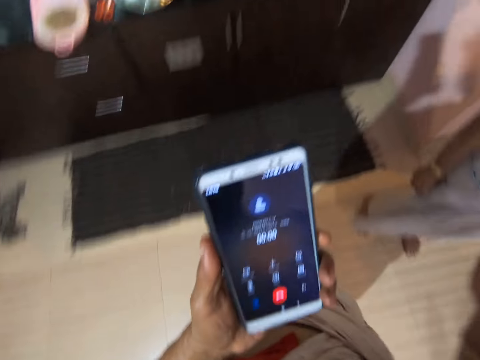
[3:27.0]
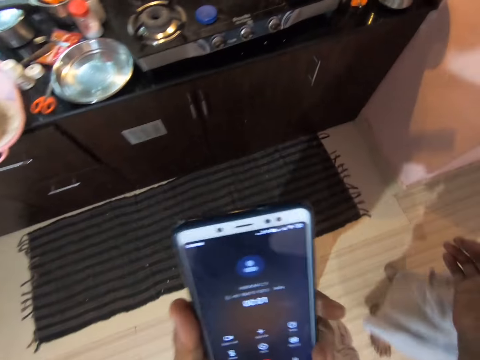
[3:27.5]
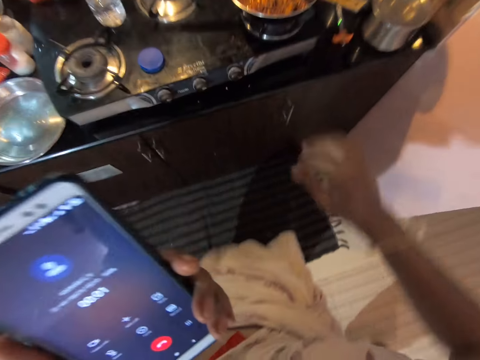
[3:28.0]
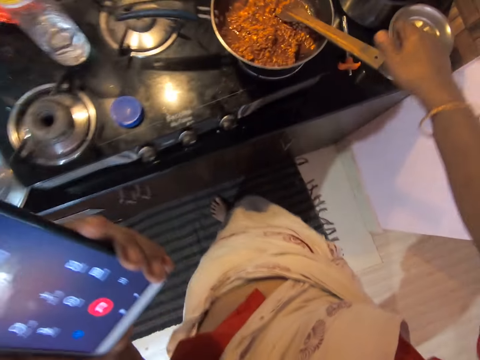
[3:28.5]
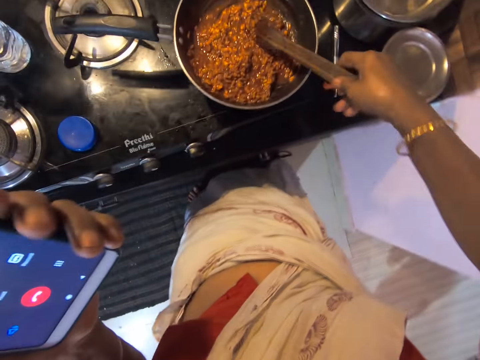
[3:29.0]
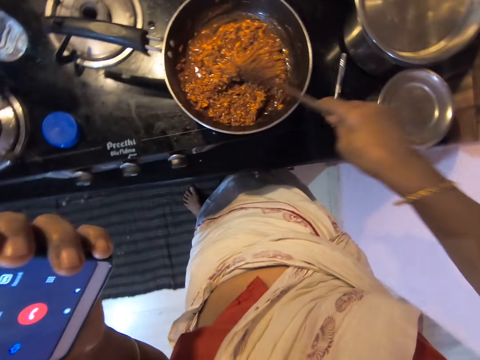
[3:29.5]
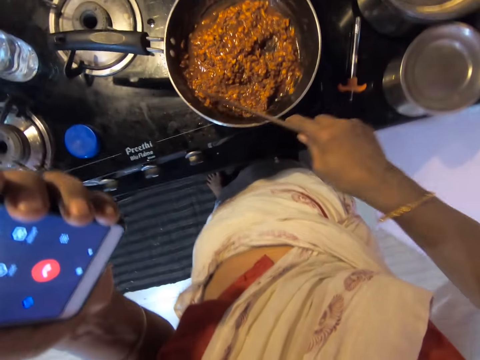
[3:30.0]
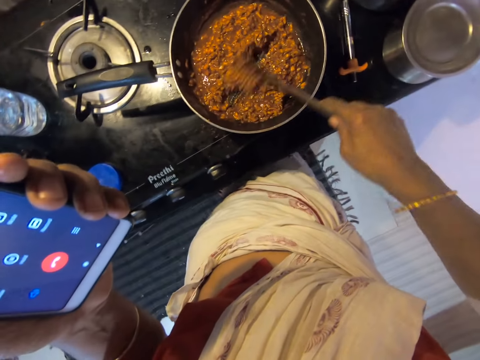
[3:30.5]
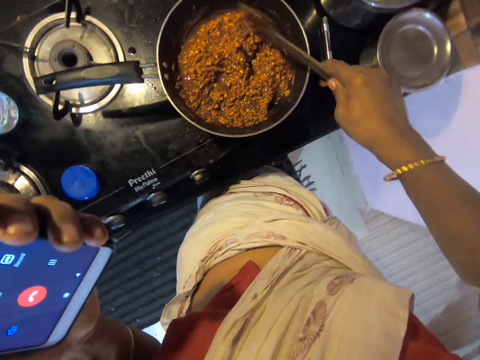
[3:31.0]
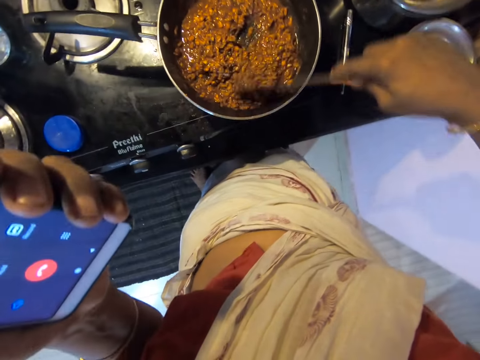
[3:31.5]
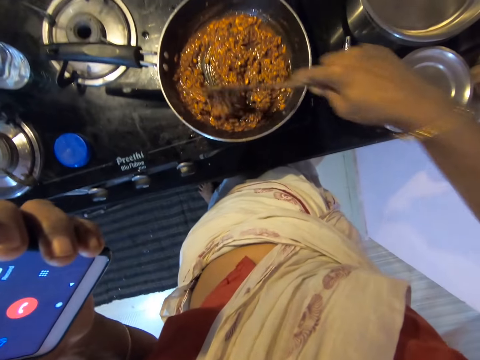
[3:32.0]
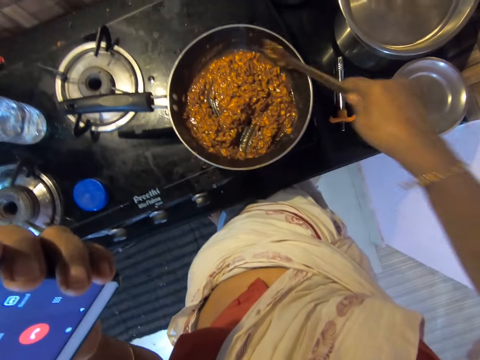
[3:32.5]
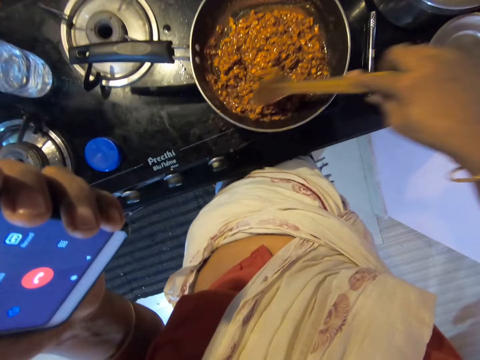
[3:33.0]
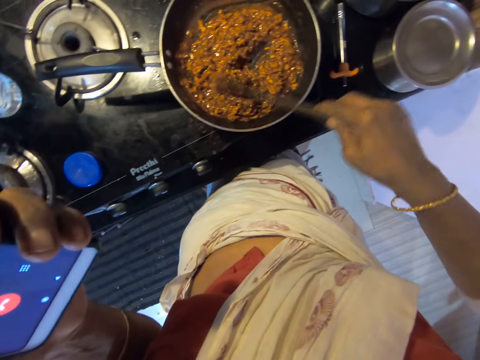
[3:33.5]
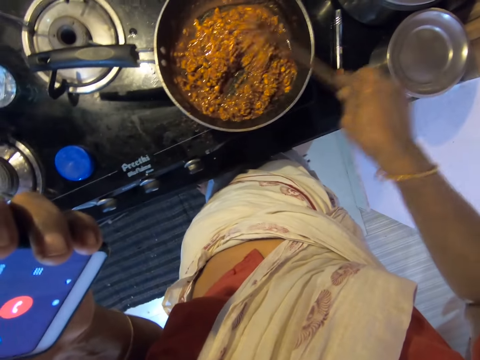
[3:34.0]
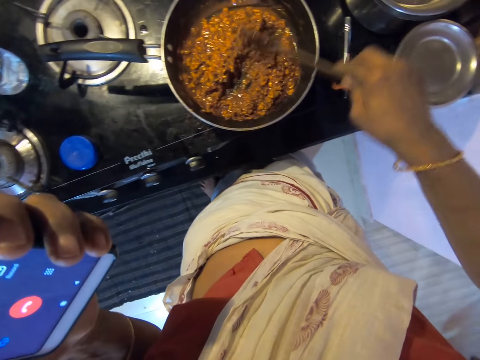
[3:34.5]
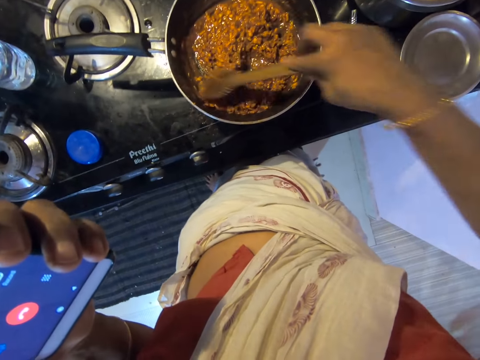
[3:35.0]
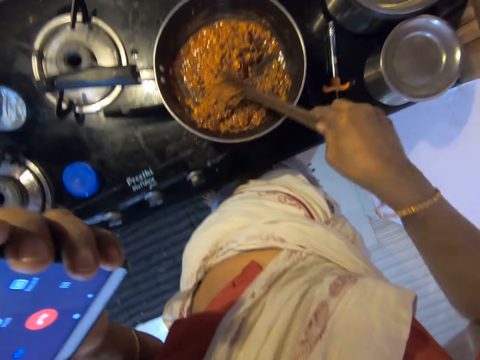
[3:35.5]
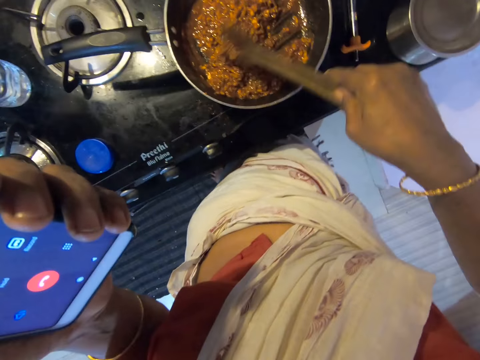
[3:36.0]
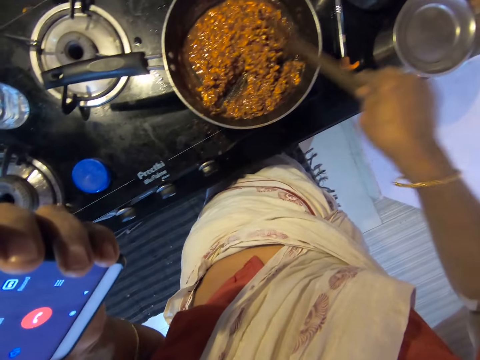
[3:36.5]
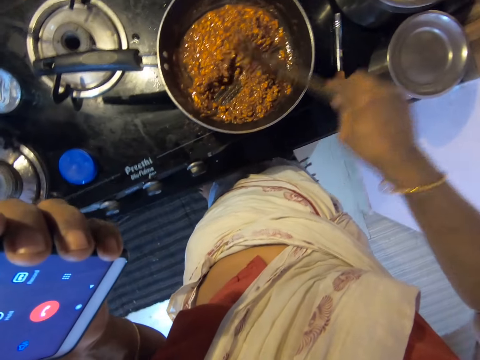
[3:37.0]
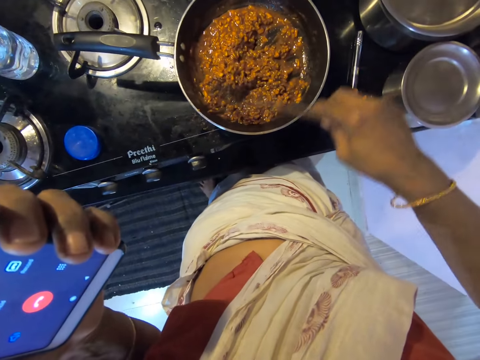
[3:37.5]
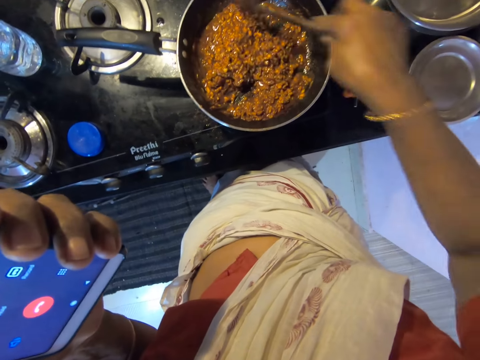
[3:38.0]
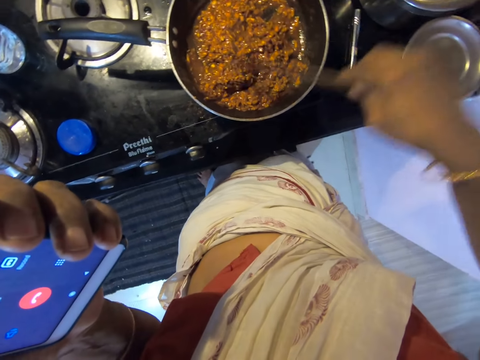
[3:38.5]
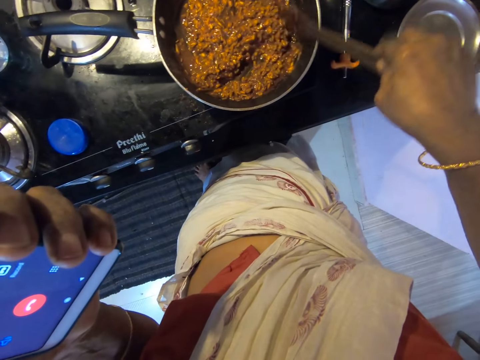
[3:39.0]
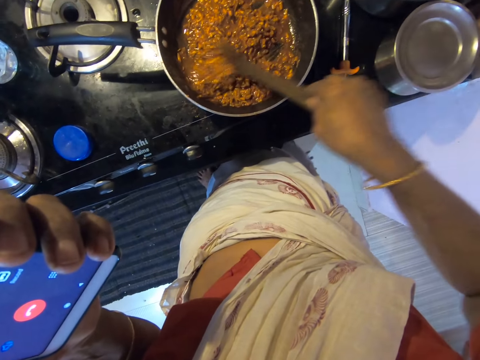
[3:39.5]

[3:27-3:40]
The camera wearer converses on a phone. They stir the food.

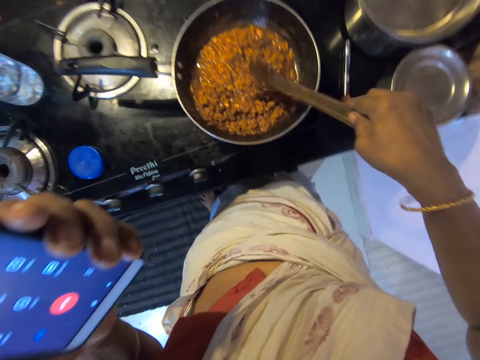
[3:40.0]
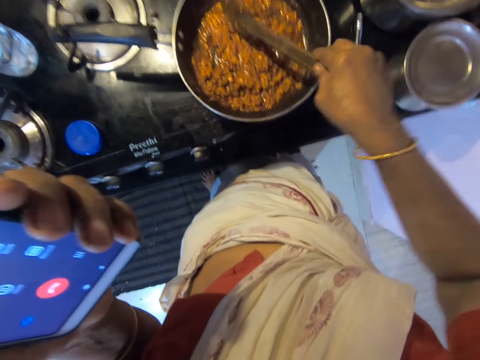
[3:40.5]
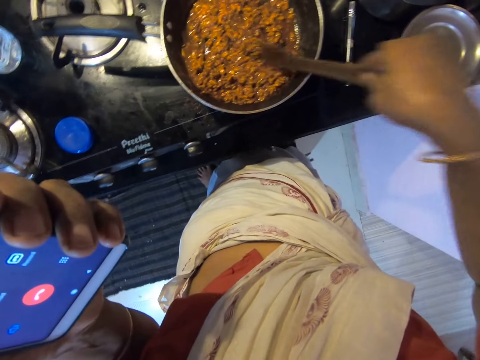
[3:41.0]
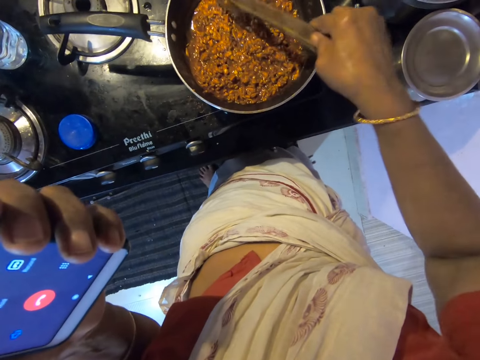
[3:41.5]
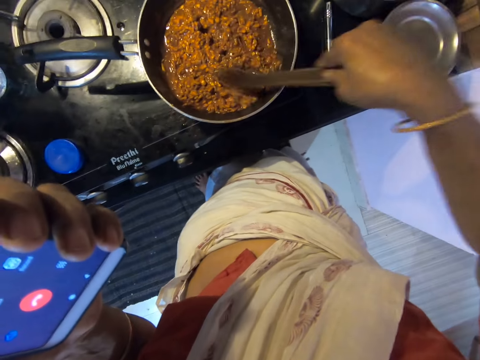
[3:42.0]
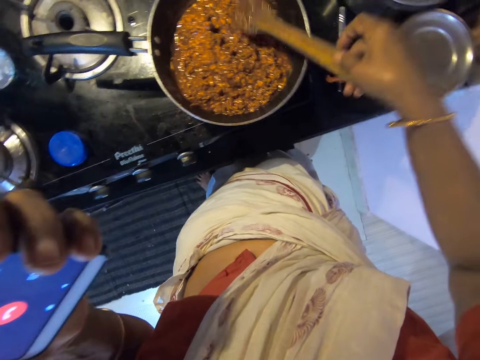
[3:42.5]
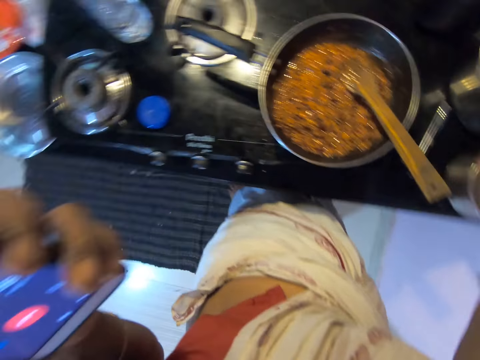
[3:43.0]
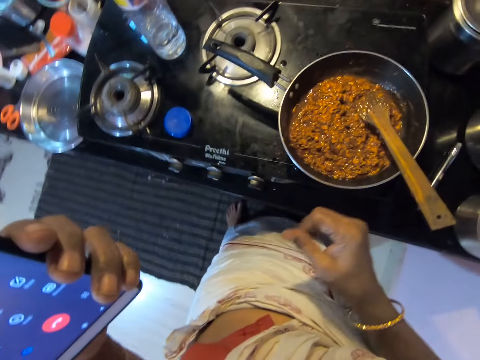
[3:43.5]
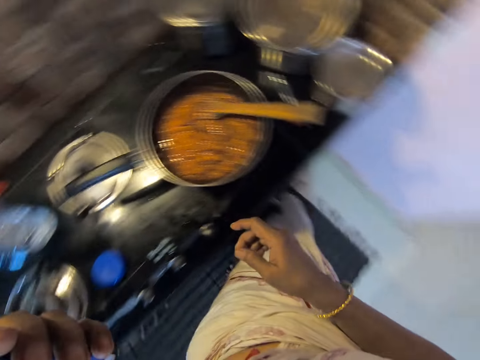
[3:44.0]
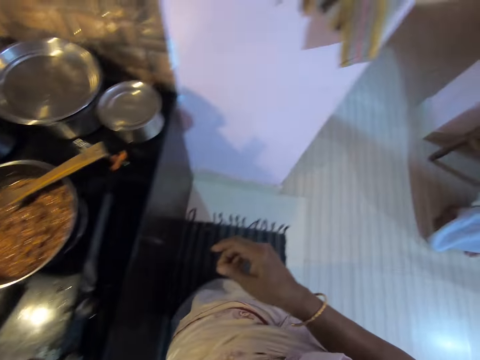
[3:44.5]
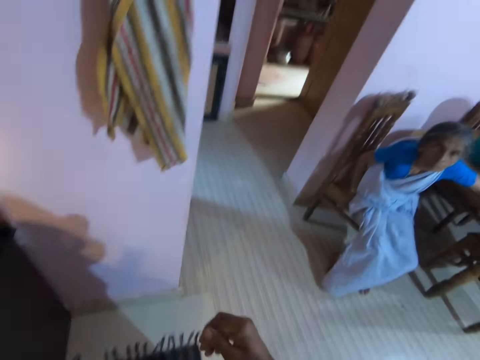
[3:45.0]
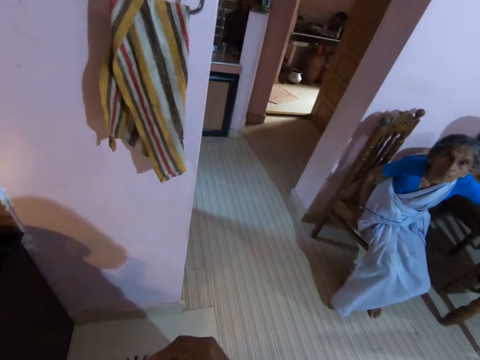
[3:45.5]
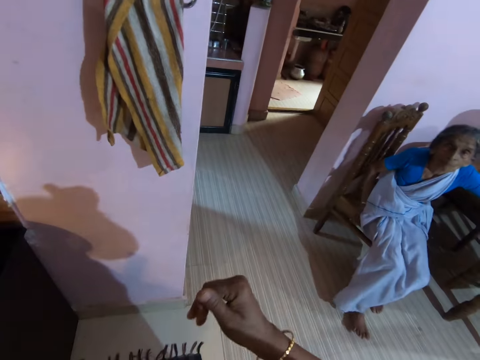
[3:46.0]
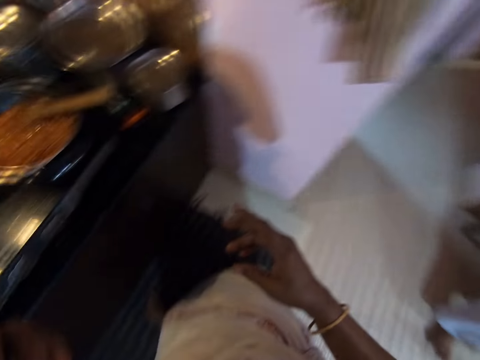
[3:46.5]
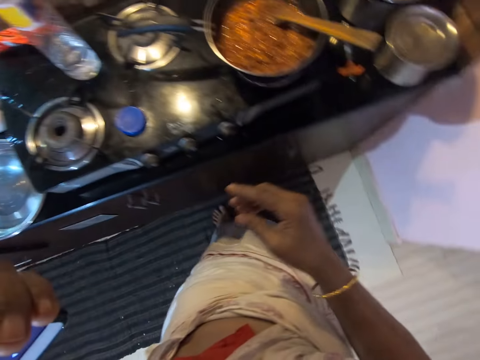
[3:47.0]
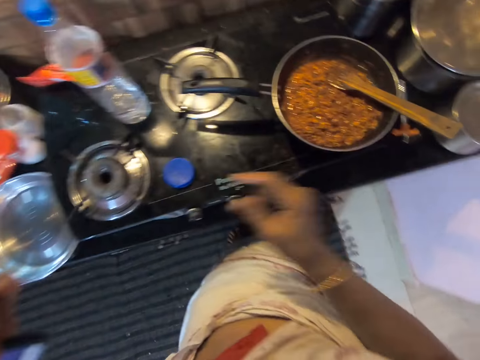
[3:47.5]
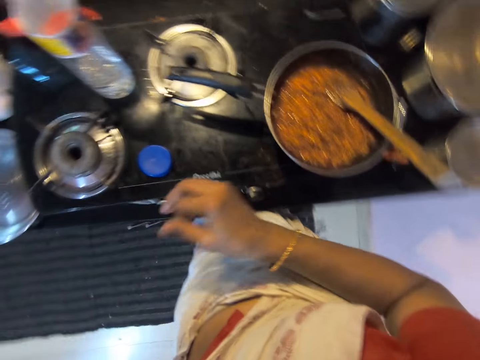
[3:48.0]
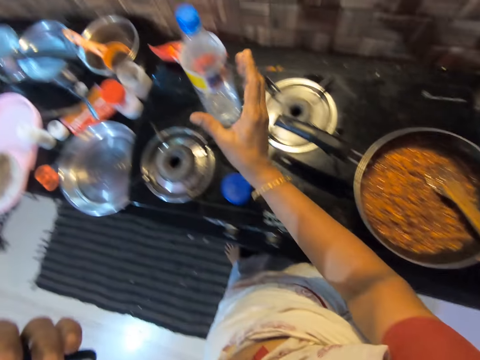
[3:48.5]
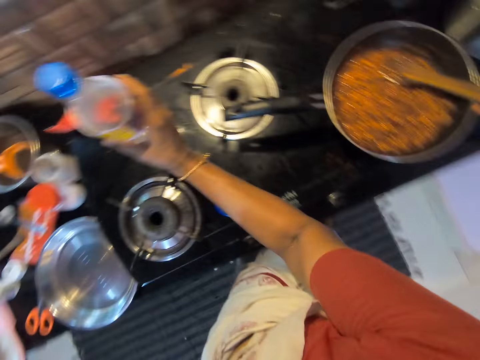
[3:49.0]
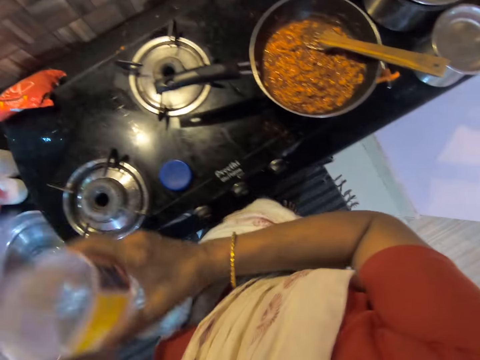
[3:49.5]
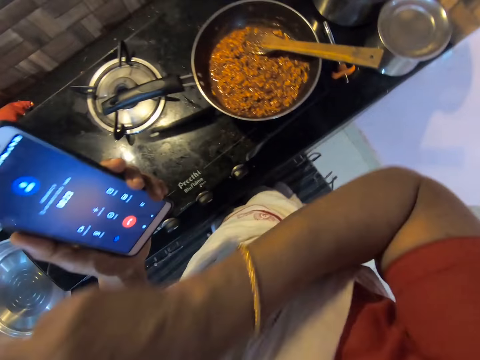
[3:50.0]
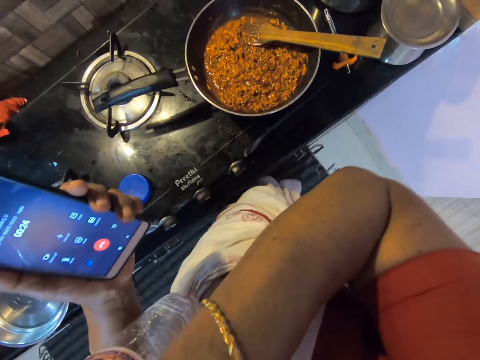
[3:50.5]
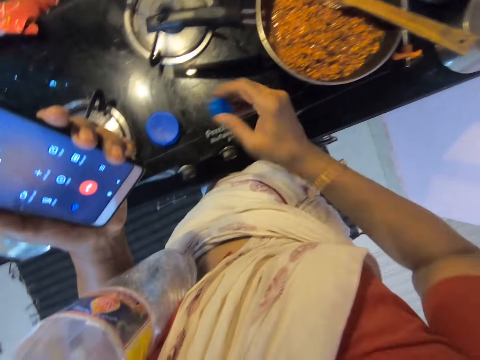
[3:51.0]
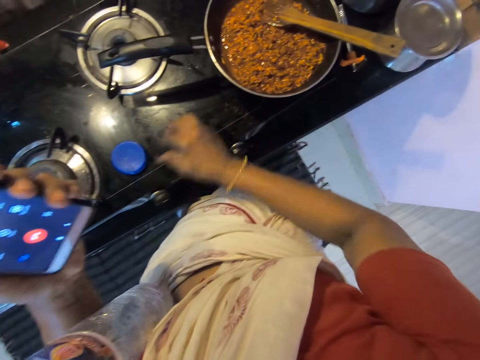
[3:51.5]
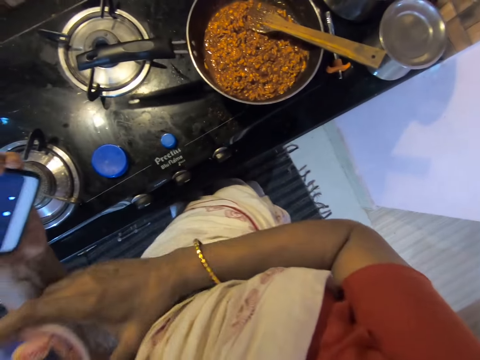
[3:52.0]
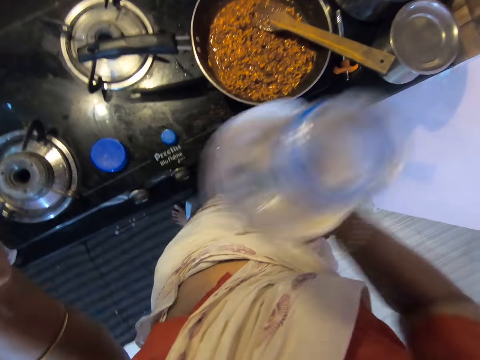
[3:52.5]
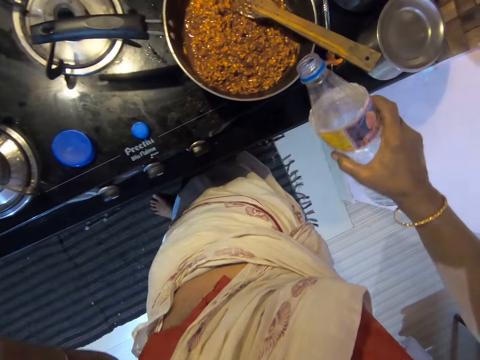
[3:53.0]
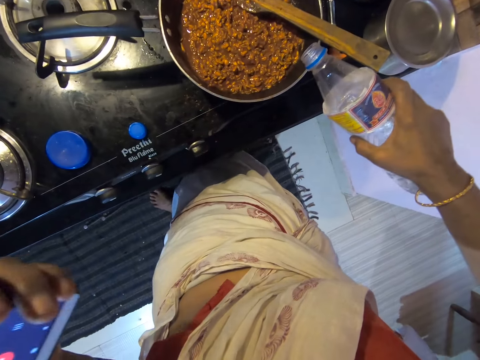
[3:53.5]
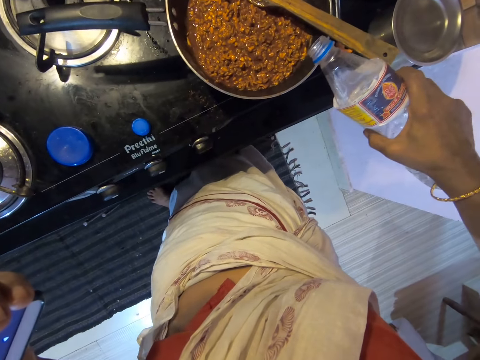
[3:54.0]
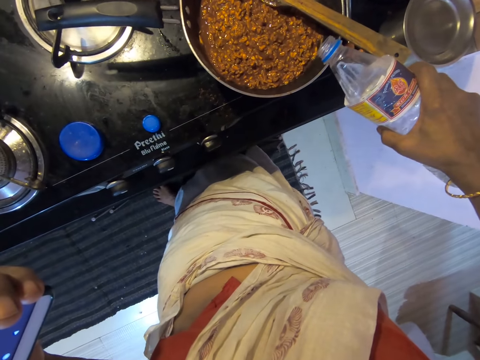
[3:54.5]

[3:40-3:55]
The camera wearer puts the cooking stick down. A woman seats on a chair. The camera wearer picks up a bottle. They put the bottle lid down.
